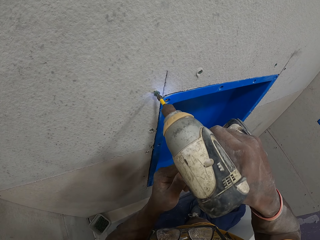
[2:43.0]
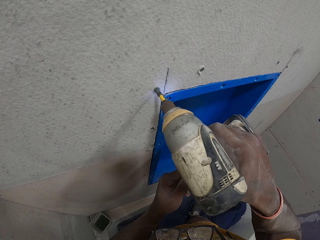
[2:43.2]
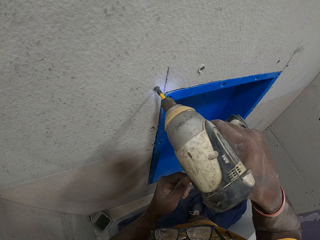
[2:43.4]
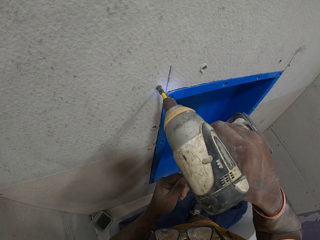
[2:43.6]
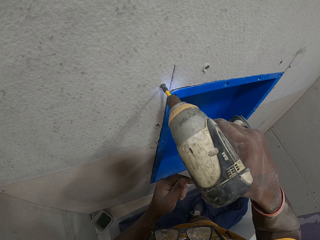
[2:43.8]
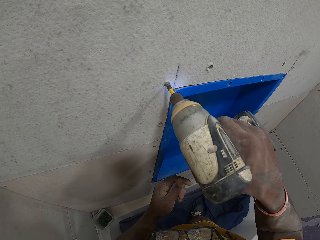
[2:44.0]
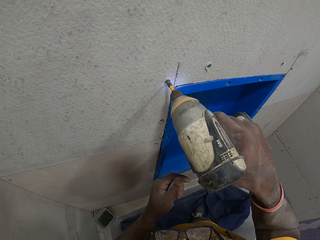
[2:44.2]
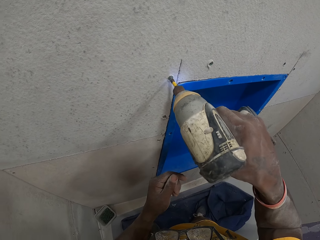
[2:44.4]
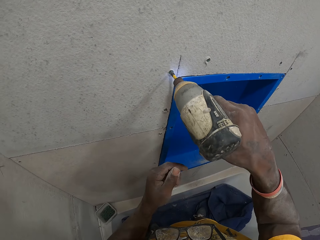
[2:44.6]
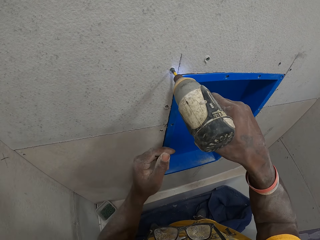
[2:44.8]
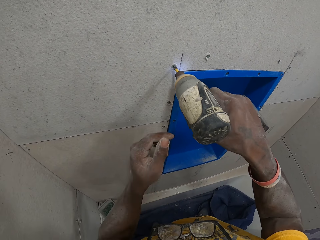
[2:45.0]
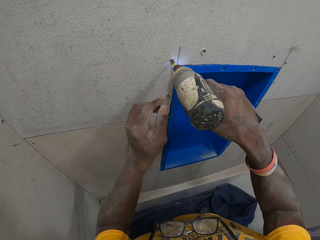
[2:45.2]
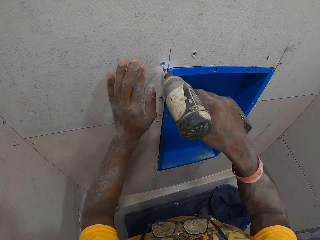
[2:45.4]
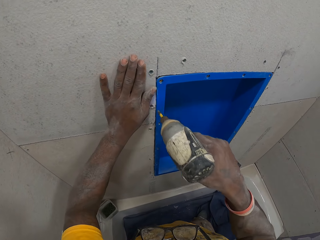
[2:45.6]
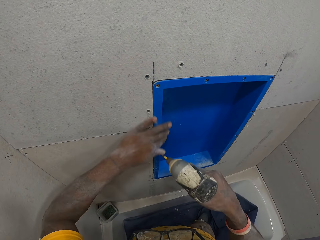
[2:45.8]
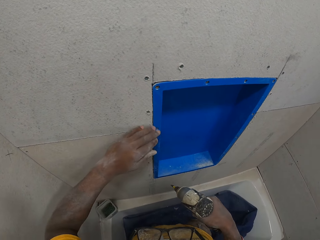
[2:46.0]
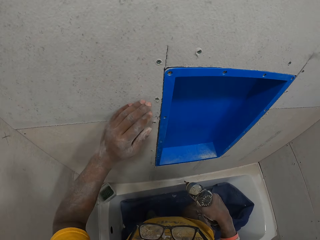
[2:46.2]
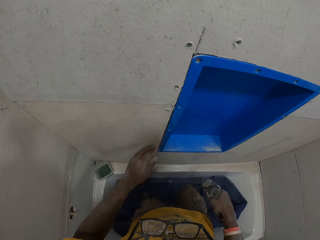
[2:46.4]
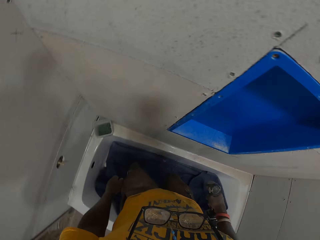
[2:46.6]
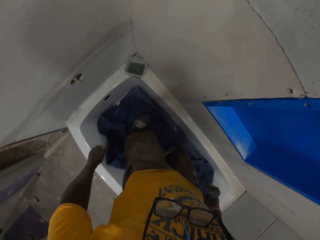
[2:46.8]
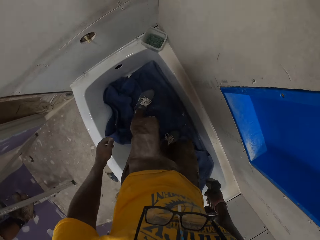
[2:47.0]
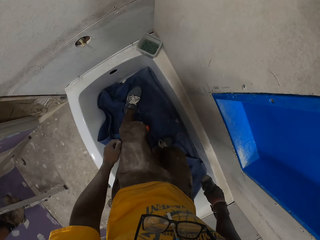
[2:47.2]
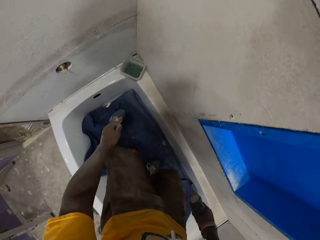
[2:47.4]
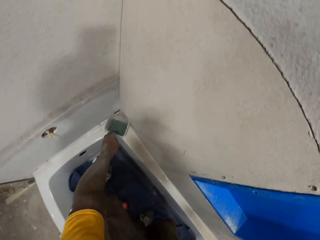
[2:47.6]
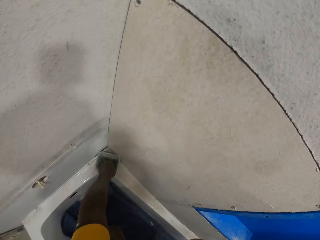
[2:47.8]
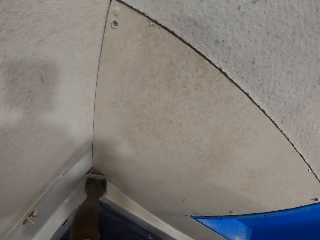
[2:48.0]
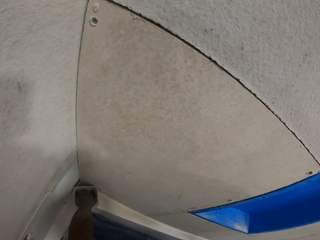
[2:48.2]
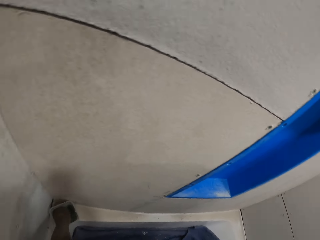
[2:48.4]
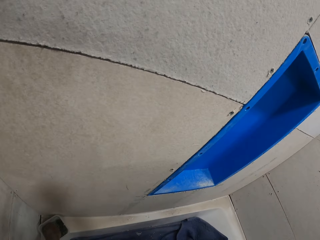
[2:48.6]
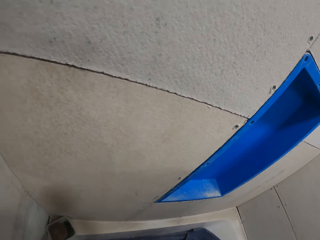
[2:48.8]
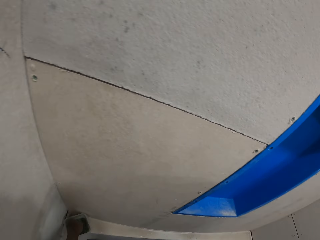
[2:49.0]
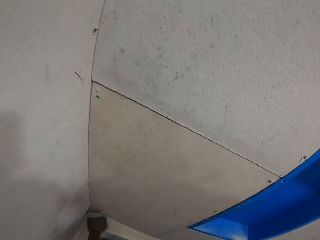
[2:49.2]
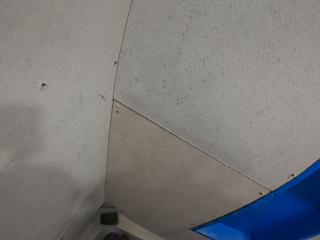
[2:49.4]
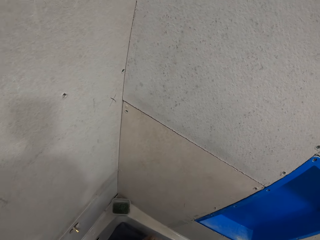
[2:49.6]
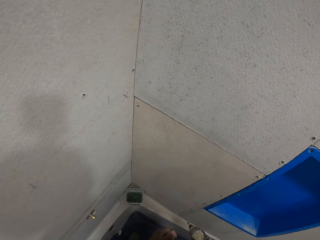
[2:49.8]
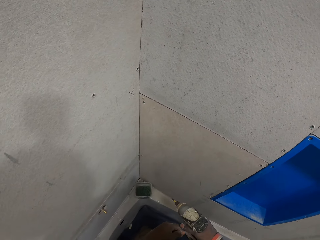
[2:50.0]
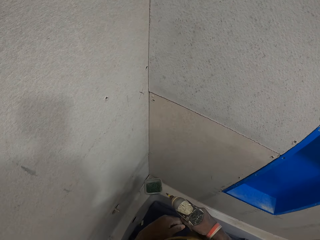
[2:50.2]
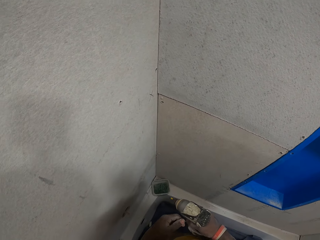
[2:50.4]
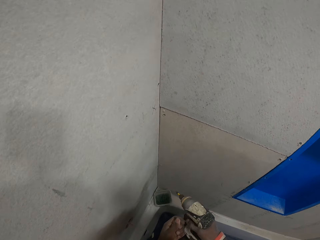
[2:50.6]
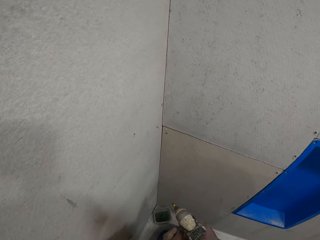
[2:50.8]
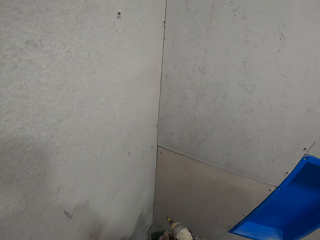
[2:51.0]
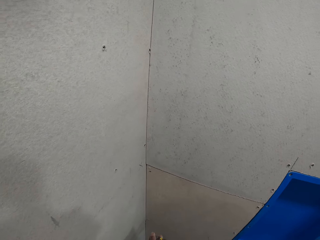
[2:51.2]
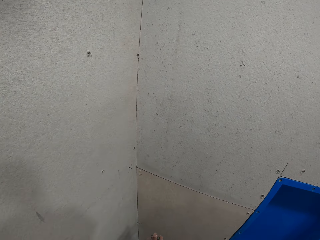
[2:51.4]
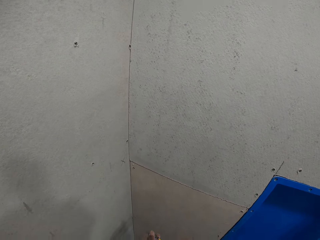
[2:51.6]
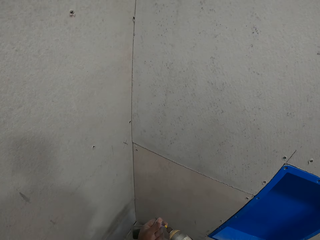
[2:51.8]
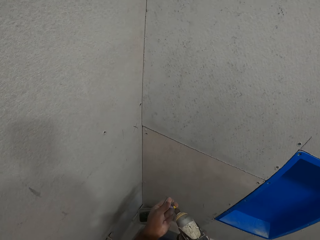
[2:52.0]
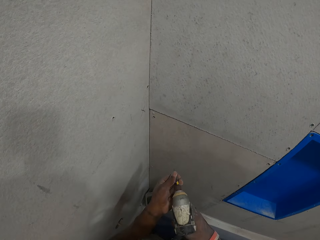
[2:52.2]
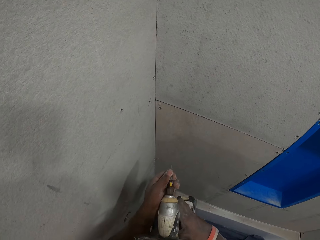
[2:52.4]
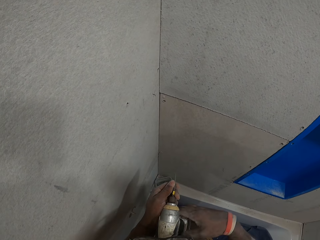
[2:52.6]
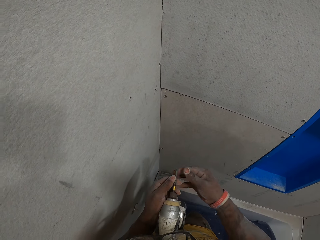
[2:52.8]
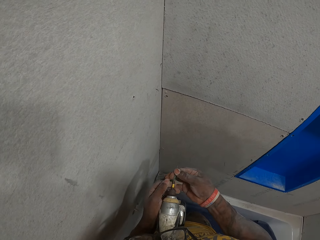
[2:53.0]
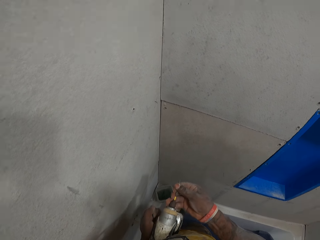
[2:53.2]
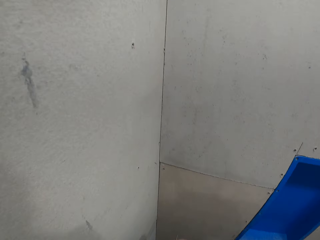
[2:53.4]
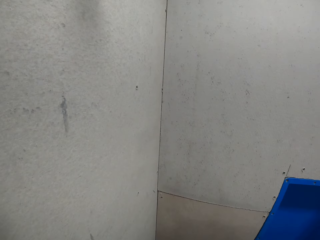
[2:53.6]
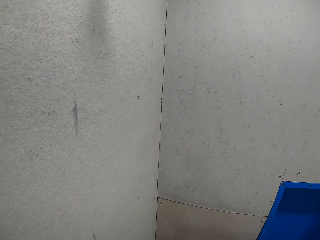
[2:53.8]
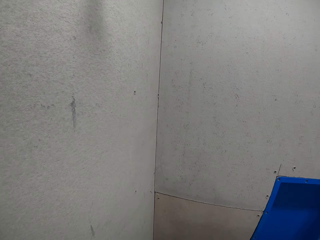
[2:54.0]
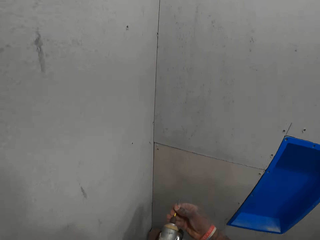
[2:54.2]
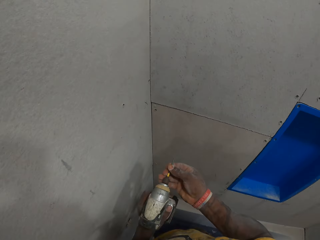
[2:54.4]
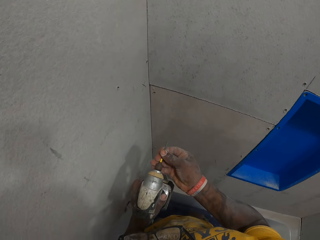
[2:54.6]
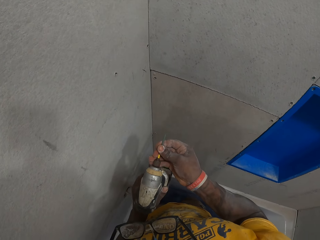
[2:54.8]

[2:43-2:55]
The camera wearer wipes off the drilled point with his left hand. He looks around the bathtub. He picks some screws from the plastic container with his left hand. He takes the drill bit. He fixes the drill bit on the drilling machine.

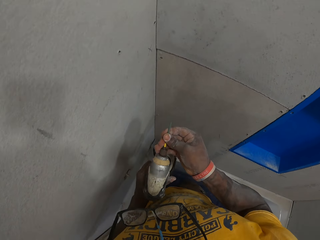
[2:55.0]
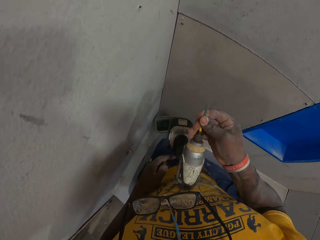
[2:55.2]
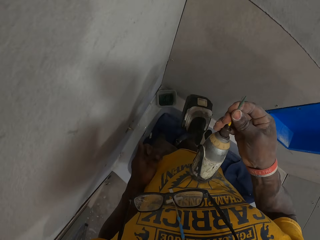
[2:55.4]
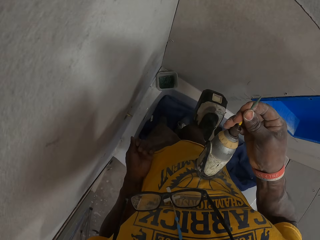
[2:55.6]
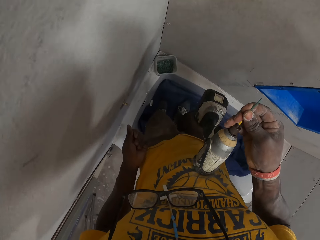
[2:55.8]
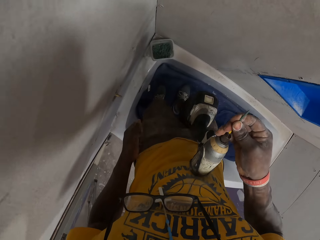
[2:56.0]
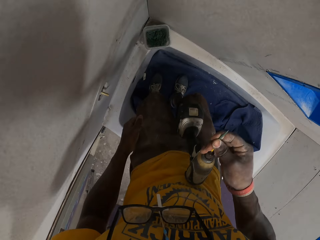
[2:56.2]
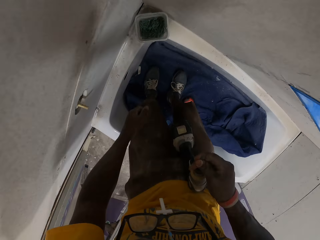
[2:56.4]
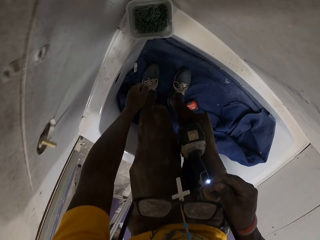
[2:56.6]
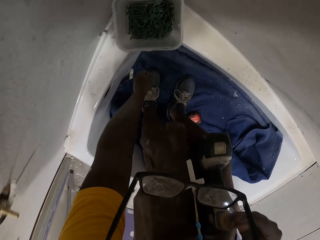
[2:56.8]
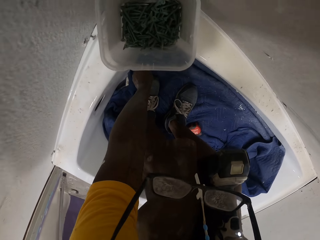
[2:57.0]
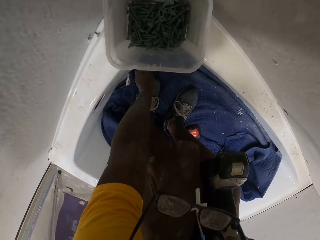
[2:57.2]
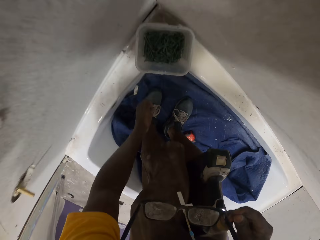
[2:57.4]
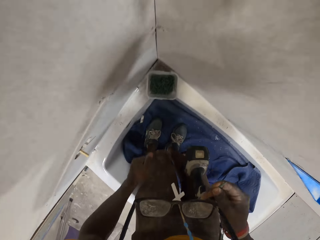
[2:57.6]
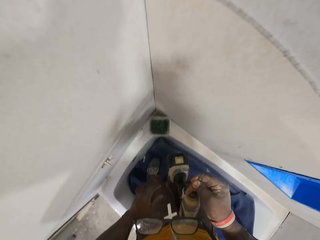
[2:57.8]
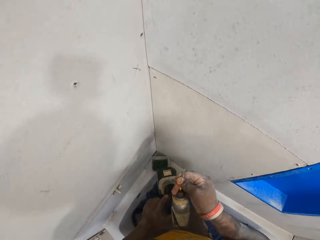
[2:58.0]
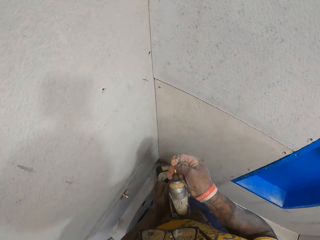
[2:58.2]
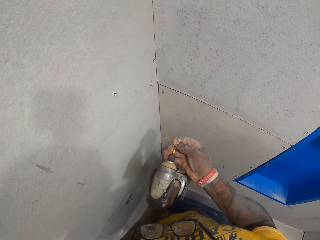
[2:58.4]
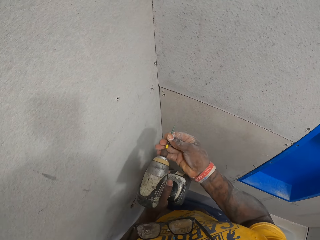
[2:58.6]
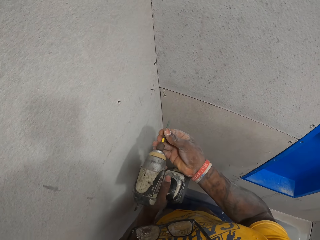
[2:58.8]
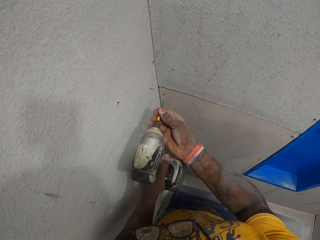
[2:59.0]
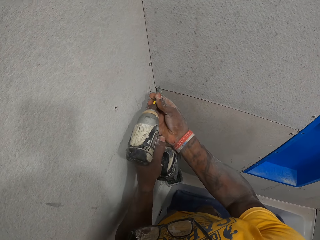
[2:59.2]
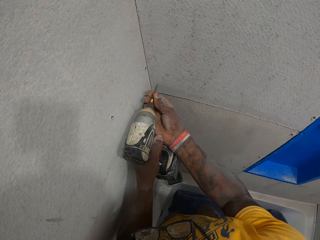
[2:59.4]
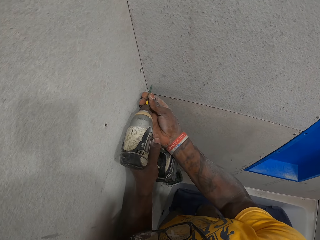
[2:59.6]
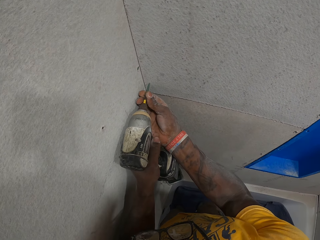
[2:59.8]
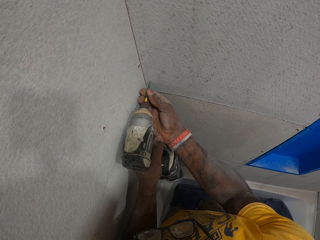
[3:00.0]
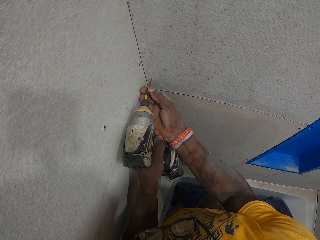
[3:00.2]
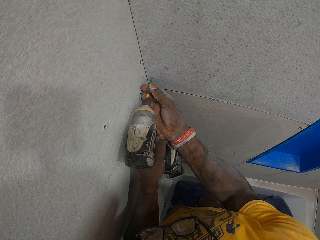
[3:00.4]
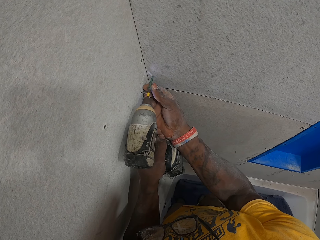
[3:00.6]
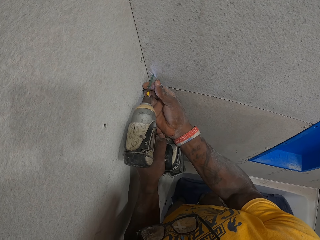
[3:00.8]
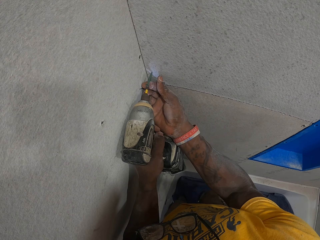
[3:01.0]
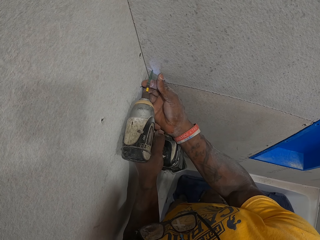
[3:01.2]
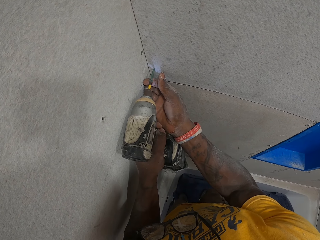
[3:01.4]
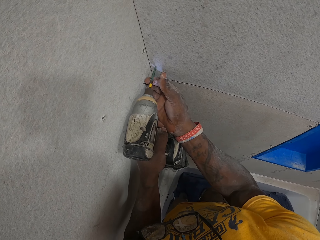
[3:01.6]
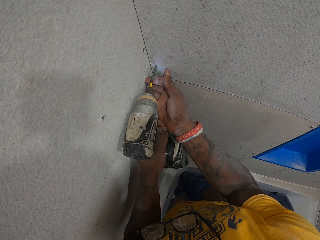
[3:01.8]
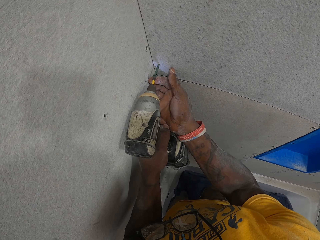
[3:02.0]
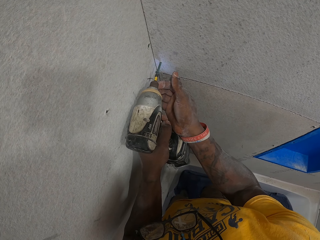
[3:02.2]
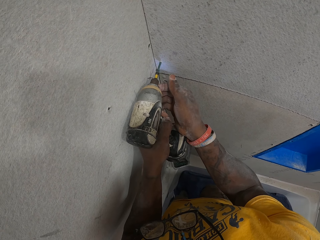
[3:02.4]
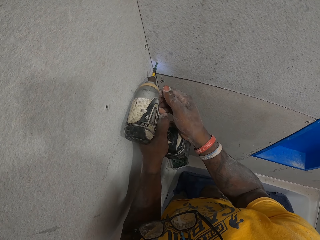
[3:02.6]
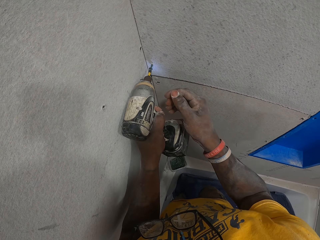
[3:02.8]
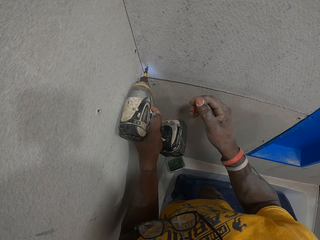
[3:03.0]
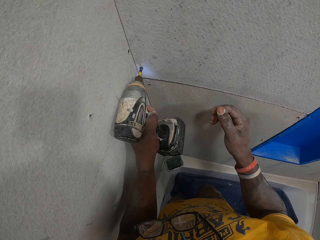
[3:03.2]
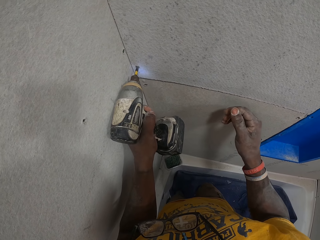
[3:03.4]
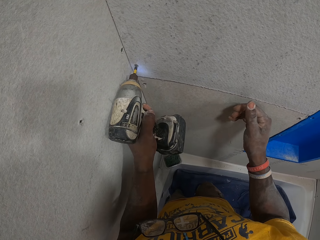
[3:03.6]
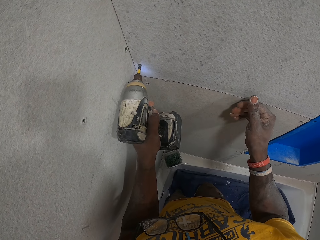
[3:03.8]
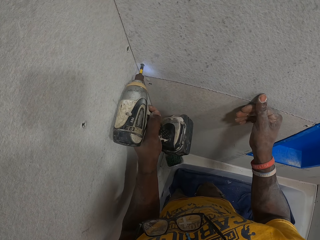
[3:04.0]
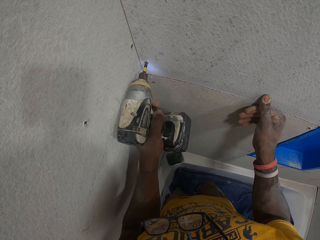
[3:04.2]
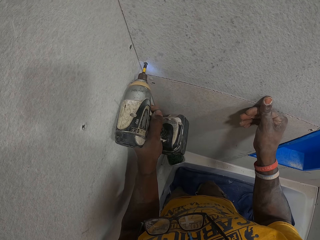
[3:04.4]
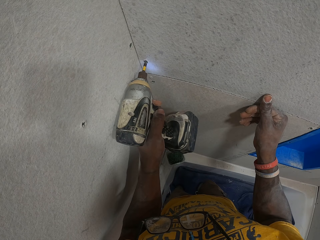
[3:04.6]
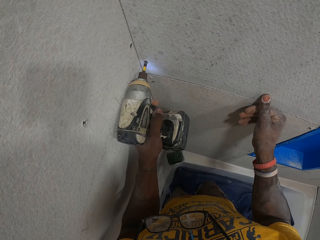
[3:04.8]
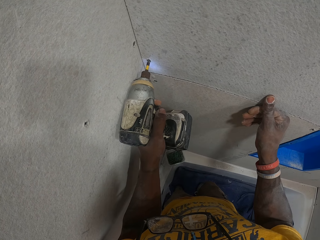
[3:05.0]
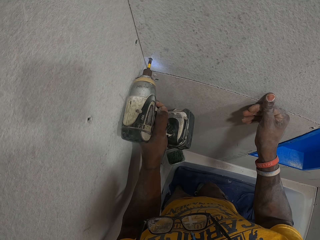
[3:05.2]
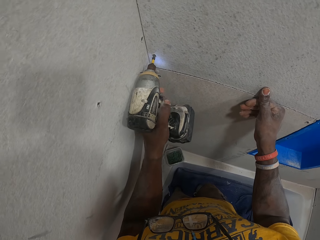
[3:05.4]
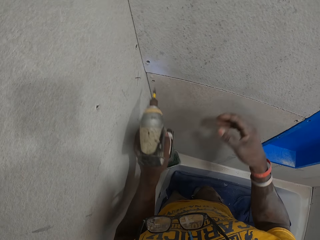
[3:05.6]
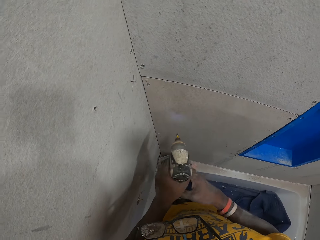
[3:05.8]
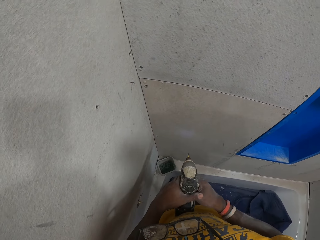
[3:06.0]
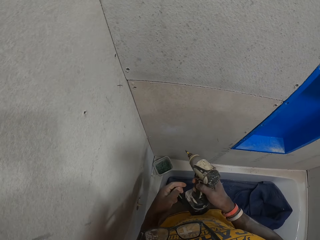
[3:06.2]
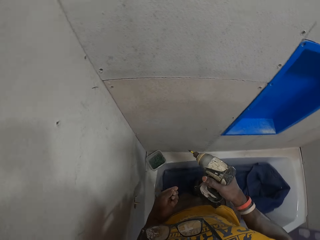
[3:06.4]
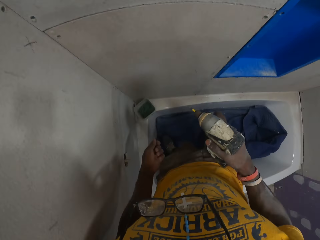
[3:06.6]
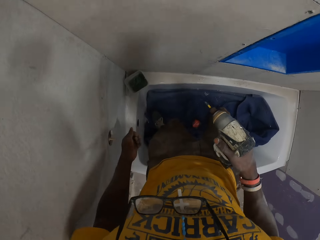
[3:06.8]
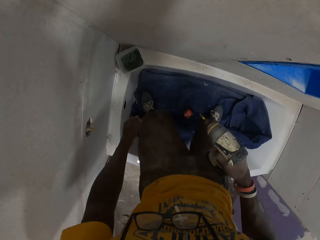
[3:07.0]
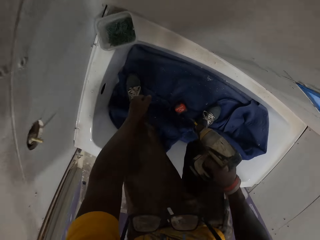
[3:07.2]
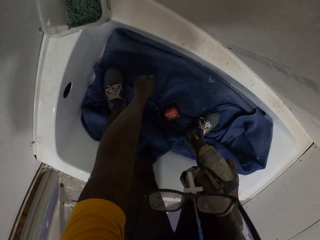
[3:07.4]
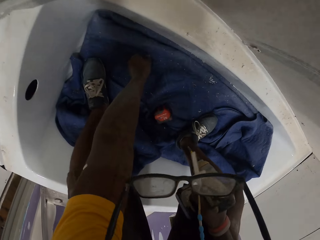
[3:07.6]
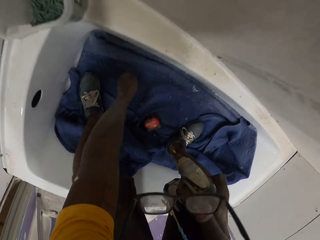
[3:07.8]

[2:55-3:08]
The camera wearer picks a screw from the bathtub with his left hand. He looks around the bathtub. He passes the drill from his right hand to his left hand. He drills the screw on the slate sheet on the wall with the drill in his left hand. He passes the drill from his left hand to his right hand. He bends on the bathtub.
